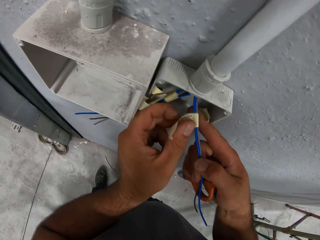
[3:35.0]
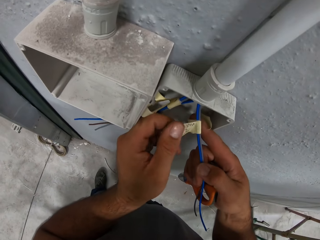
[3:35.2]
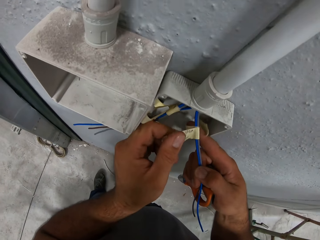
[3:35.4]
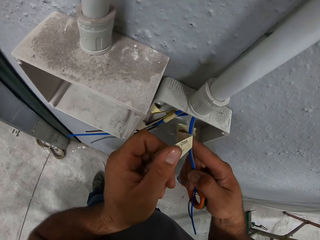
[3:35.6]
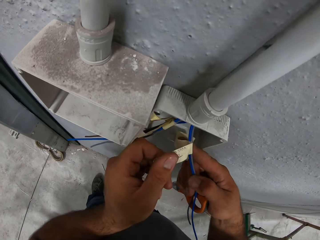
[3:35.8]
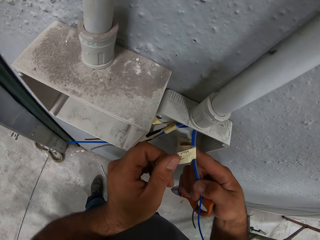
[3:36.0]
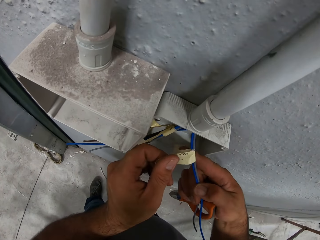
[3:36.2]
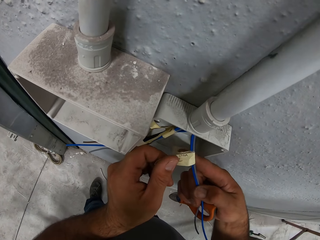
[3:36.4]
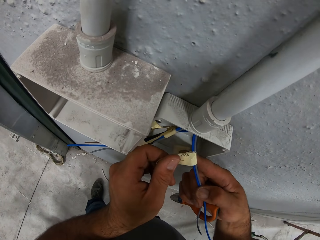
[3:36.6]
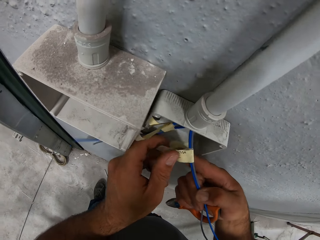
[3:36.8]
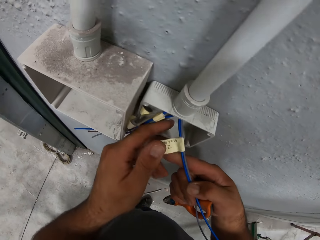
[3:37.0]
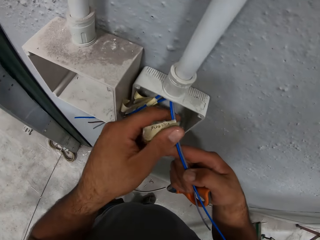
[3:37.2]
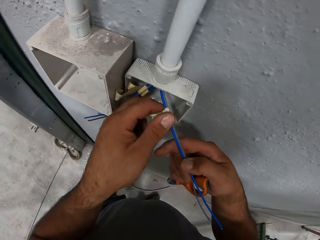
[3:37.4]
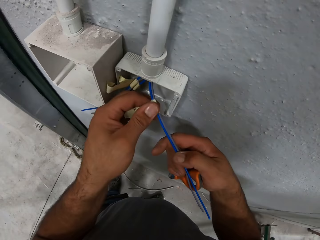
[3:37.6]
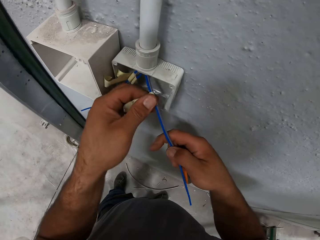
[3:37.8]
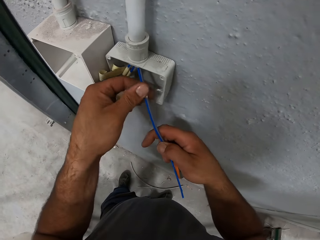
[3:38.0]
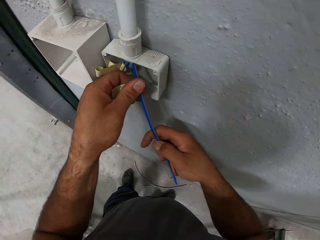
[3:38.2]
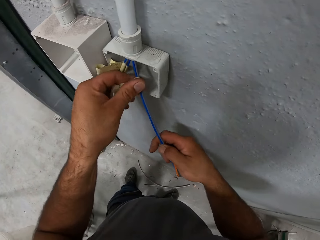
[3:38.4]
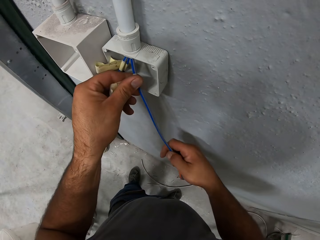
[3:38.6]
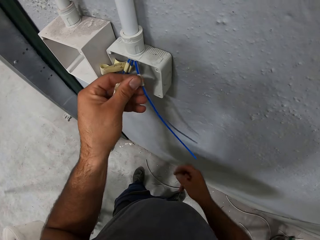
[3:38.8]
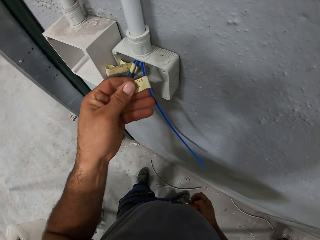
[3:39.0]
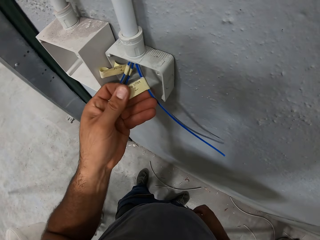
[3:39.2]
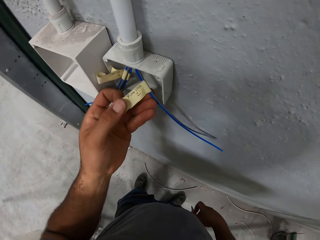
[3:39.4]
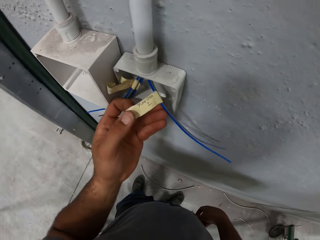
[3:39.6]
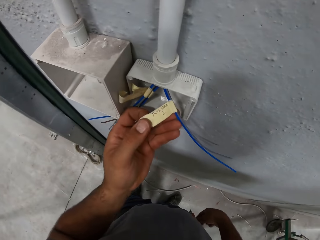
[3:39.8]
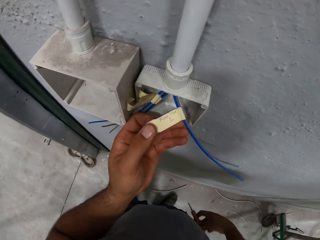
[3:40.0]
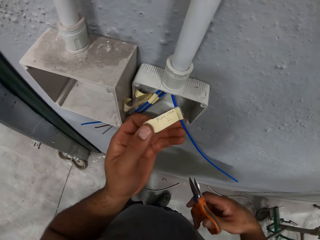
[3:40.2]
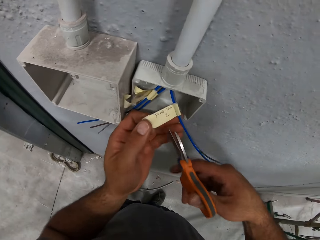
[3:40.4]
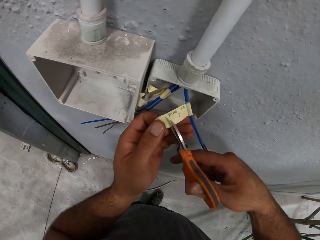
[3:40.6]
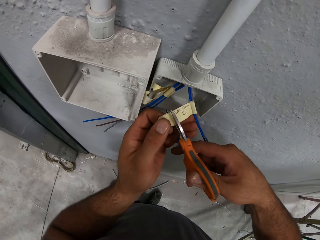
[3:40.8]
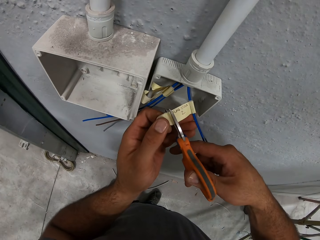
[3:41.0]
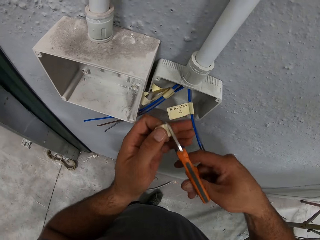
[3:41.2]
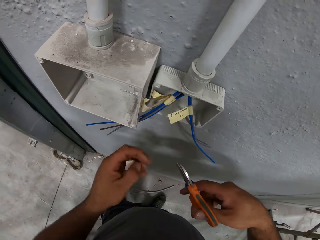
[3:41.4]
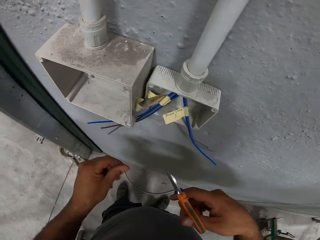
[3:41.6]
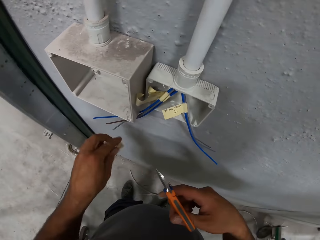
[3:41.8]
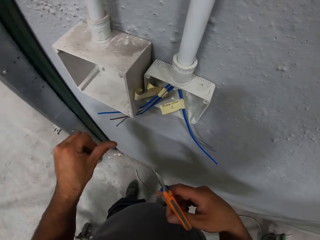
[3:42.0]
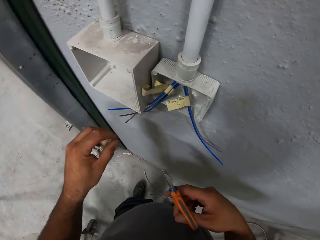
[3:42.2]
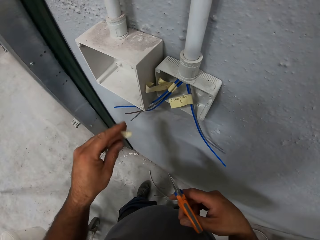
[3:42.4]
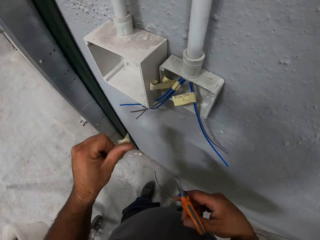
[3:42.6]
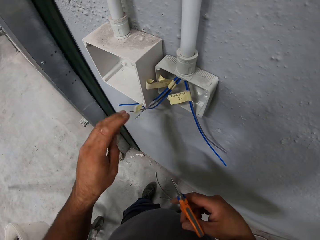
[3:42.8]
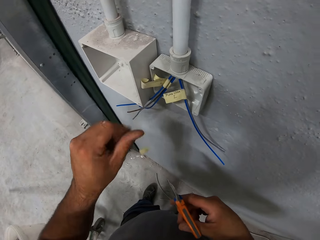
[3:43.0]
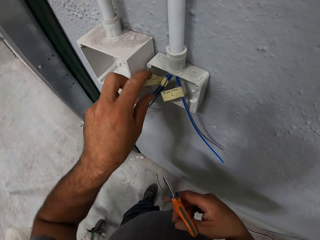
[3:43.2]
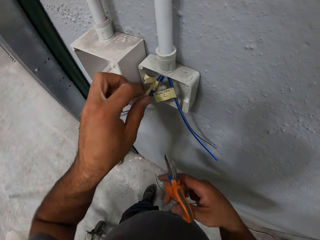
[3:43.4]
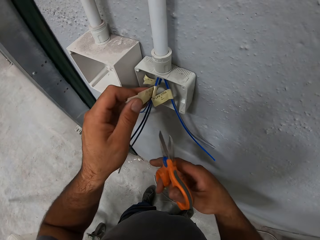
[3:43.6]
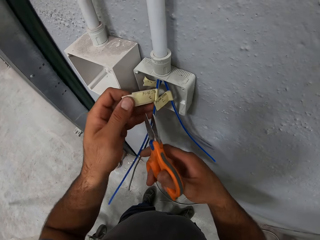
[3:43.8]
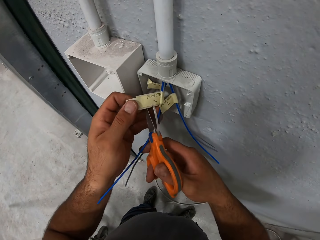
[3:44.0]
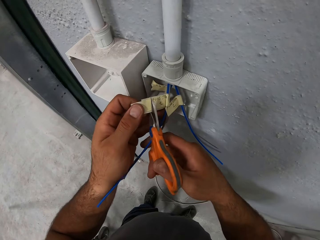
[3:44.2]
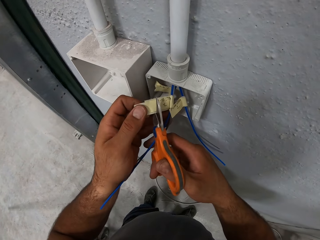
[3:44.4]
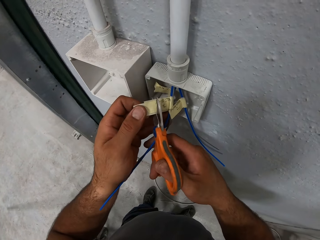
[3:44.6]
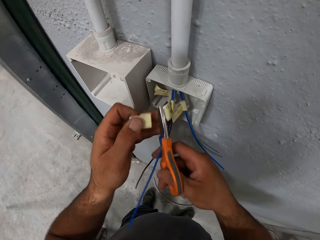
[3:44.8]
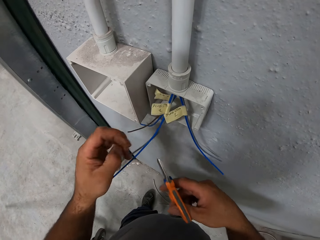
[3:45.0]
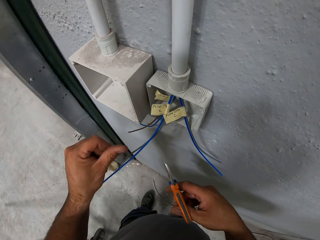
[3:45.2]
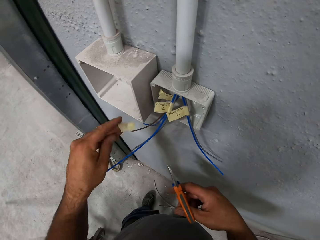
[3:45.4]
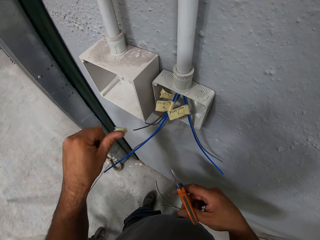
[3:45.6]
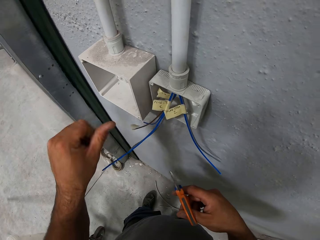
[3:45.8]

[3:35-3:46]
The camera wearer wraps a cello tape on a cable. He fits the cello tape on the cable. He cuts a piece of the cello tape with a pair of scissors. He drops a piece of the cello tape from his left hand. He holds the cello tape on the cable. He cuts a piece of the cello tape on the cables with the scissors.

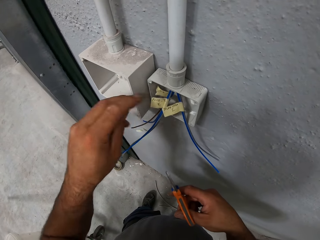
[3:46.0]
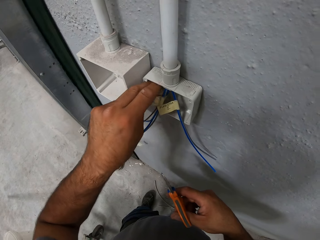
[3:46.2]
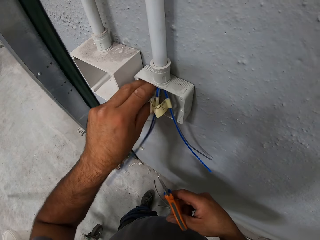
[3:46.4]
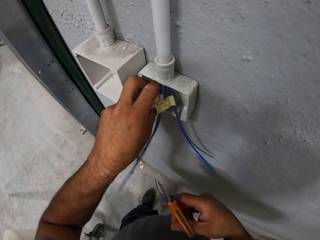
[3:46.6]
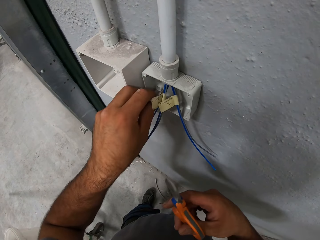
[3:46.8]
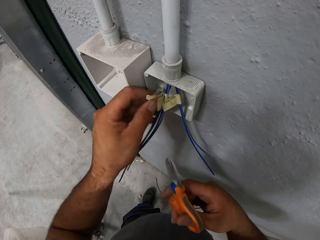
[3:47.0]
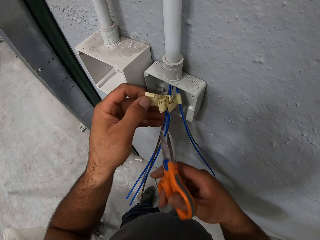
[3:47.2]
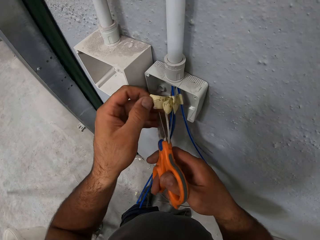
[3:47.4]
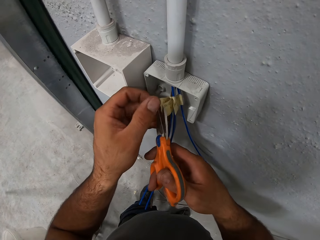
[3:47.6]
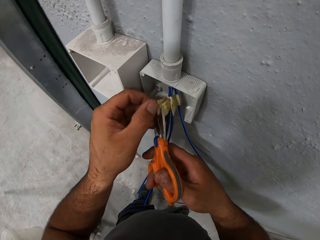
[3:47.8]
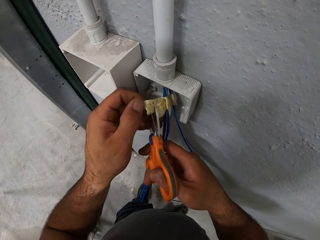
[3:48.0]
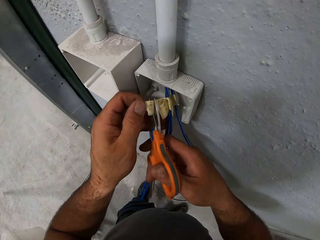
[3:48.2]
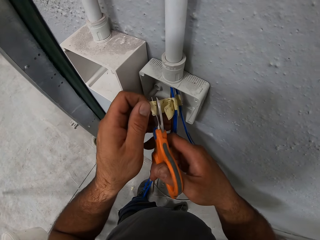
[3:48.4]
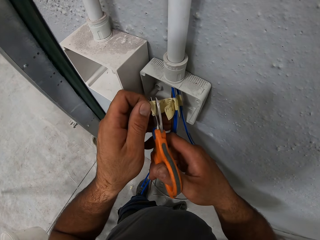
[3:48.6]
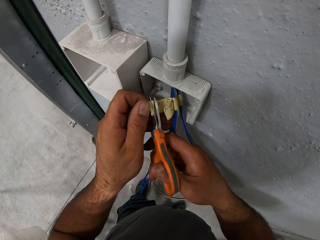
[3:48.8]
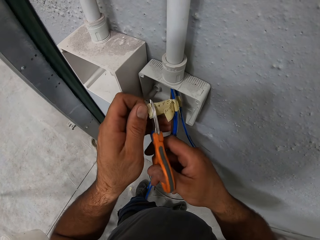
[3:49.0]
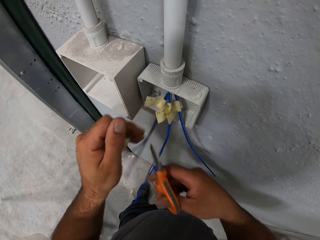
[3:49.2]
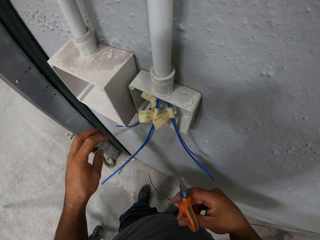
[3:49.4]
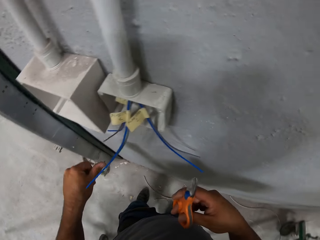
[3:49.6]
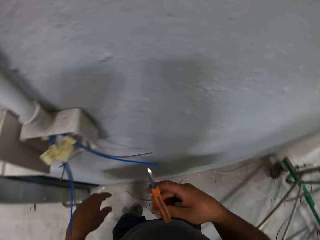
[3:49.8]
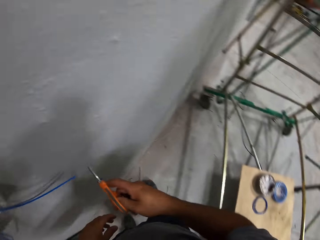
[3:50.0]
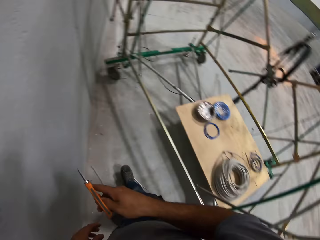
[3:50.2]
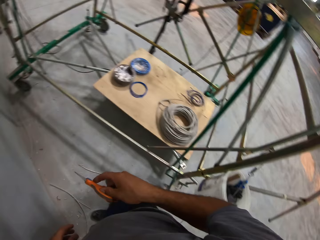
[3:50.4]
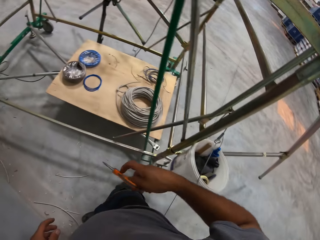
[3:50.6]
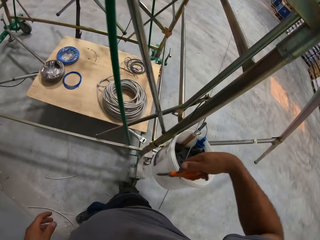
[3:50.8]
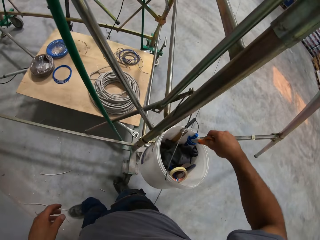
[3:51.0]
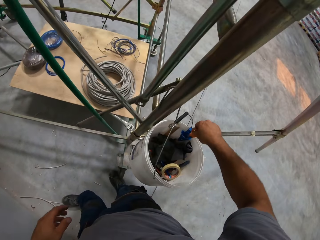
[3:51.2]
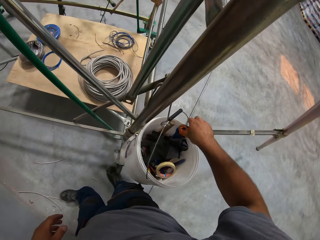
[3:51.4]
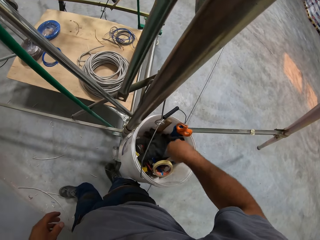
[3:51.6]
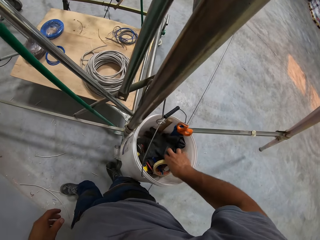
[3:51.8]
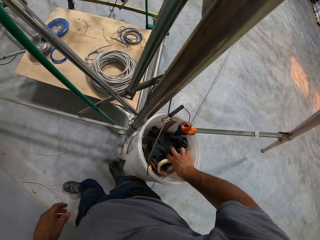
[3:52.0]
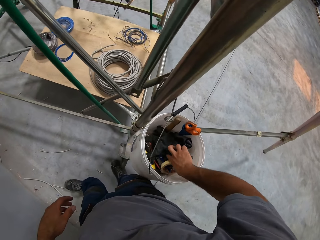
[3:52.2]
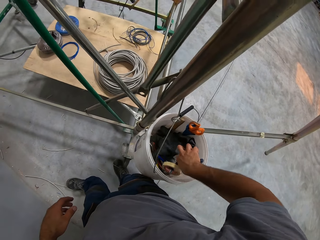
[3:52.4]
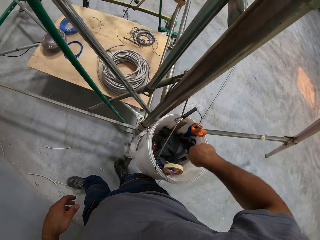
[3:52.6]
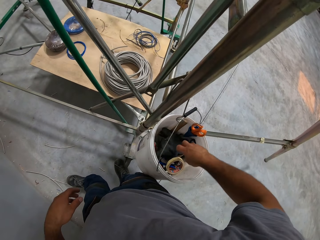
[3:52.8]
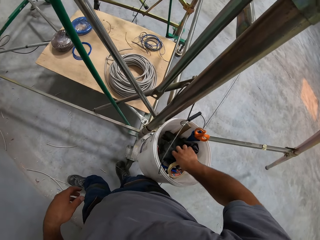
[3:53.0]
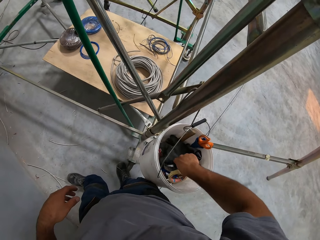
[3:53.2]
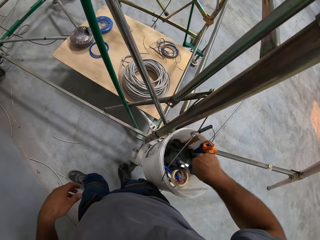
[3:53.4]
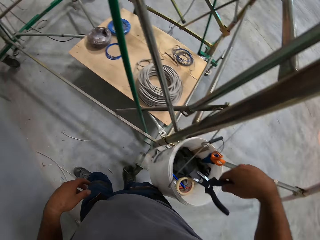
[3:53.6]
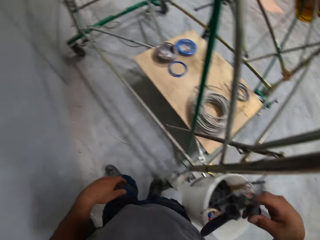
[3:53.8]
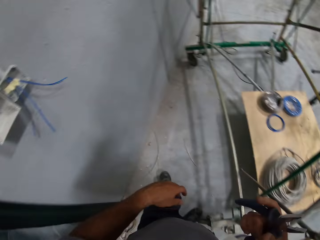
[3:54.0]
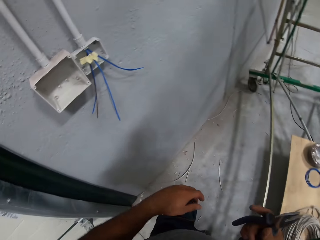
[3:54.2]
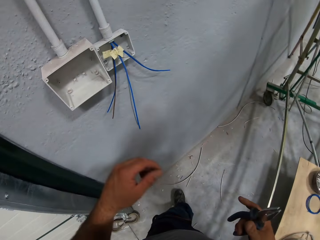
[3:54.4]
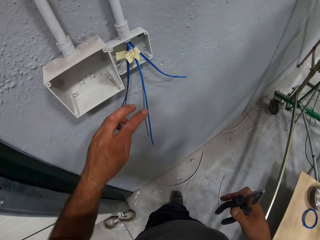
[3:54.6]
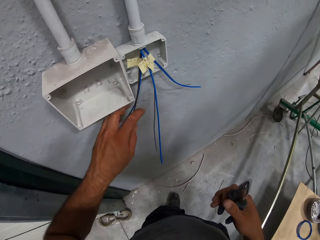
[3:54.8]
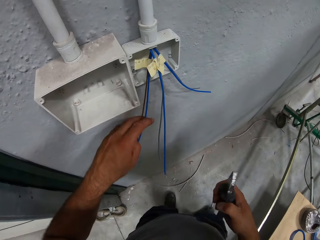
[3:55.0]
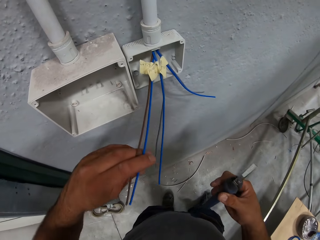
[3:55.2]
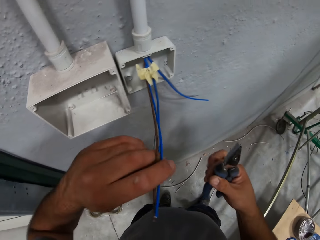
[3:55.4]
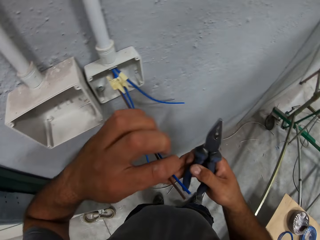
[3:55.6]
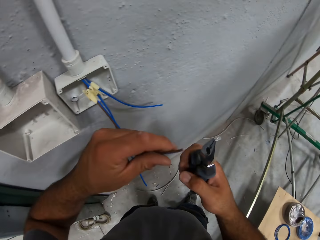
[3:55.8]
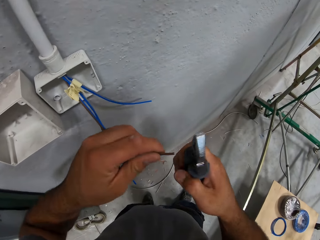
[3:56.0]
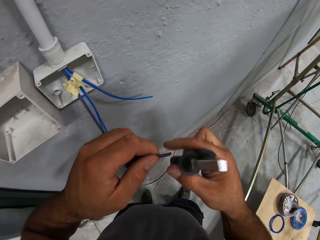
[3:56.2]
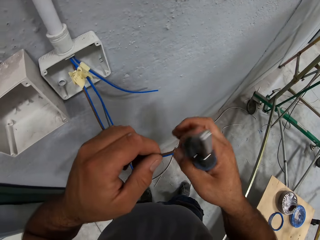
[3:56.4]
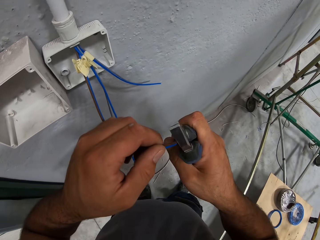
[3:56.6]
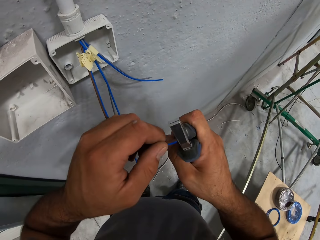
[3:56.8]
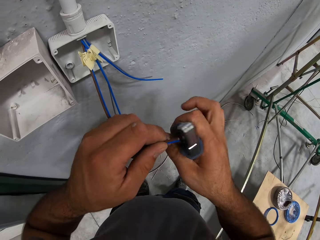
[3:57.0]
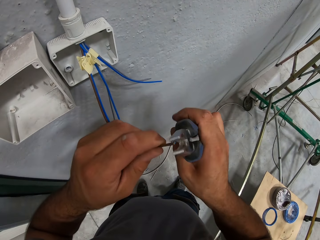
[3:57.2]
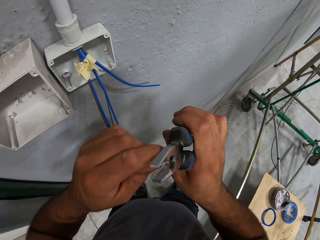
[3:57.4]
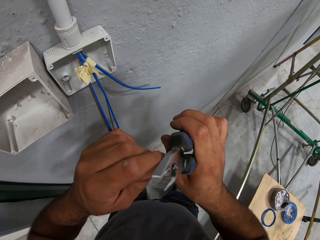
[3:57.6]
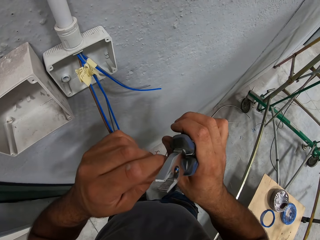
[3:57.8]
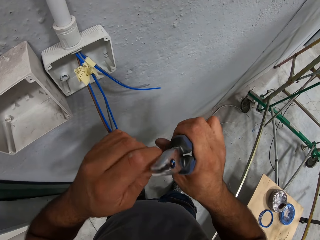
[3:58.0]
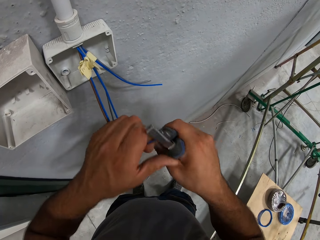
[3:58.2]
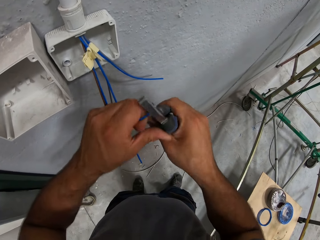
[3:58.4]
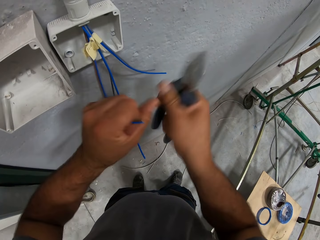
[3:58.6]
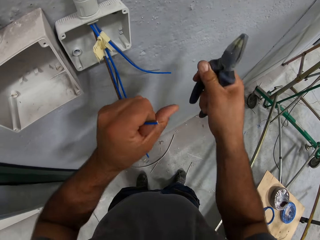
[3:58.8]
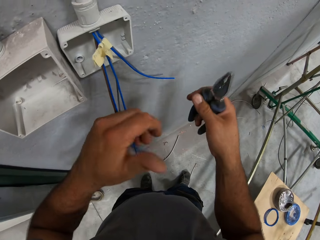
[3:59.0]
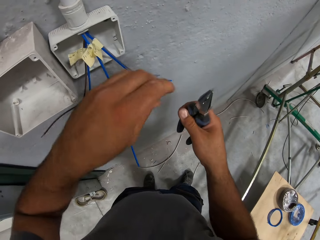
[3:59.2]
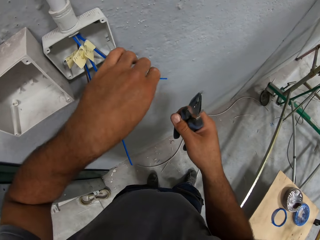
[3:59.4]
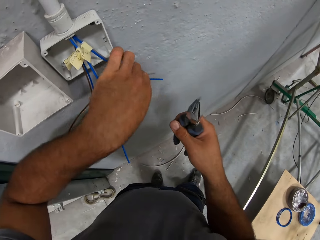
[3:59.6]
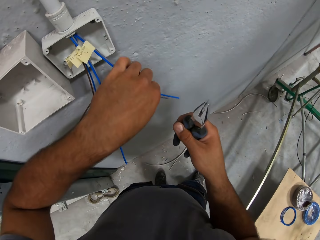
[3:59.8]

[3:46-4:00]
The camera wearer holds a piece of cello tape on the cables. He cuts the piece of cello tape on the cables with the scissors. He puts the pair of scissors in the bucket. He picks up the pliers from the bucket. He holds the cables or wire with his left hand. He cuts the wire. He removes a cable cover edge with the pliers.
